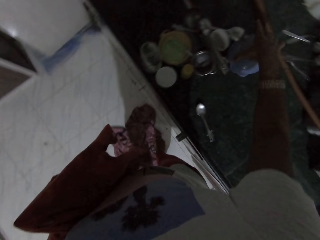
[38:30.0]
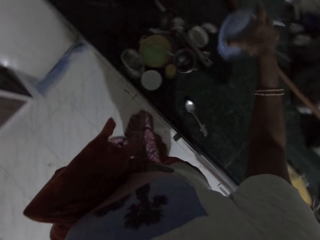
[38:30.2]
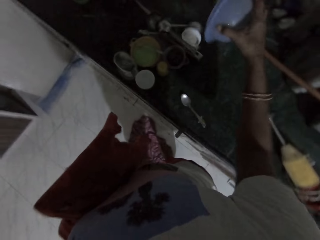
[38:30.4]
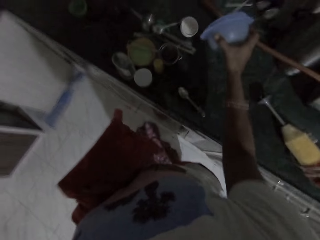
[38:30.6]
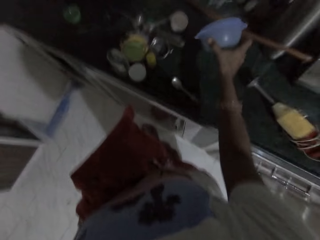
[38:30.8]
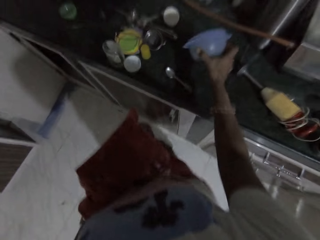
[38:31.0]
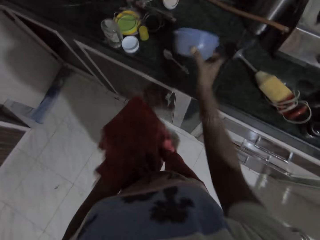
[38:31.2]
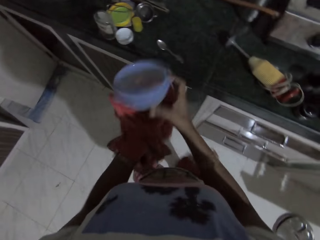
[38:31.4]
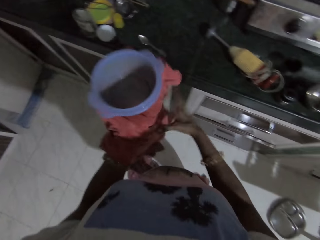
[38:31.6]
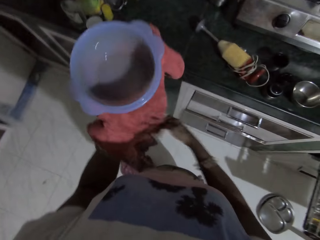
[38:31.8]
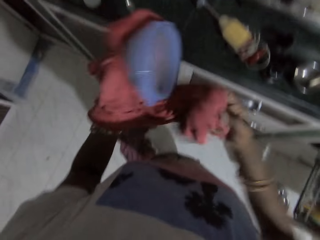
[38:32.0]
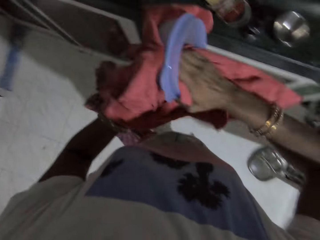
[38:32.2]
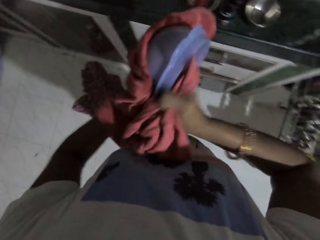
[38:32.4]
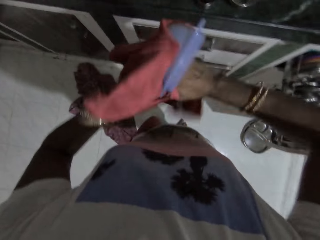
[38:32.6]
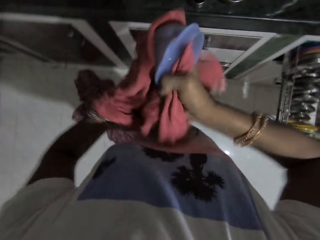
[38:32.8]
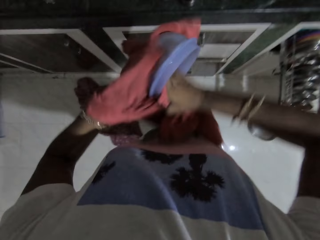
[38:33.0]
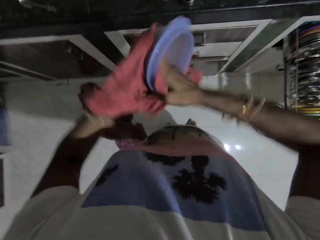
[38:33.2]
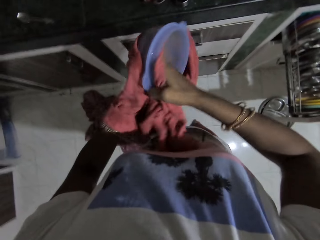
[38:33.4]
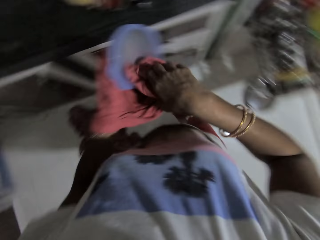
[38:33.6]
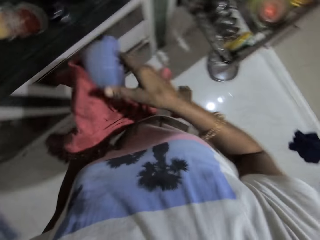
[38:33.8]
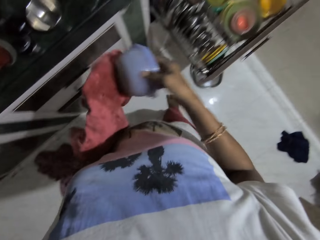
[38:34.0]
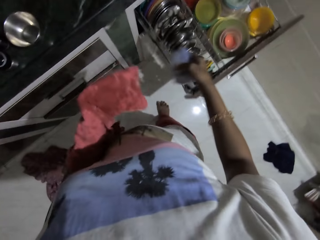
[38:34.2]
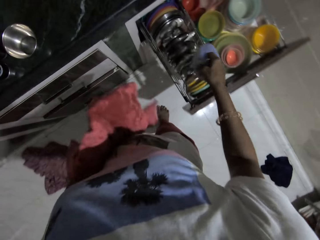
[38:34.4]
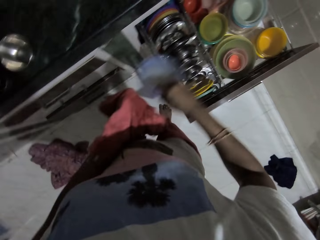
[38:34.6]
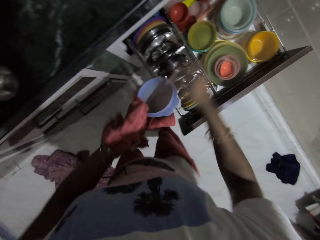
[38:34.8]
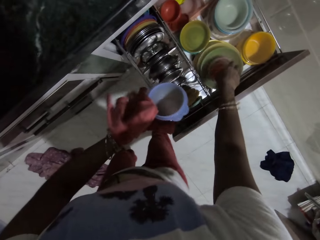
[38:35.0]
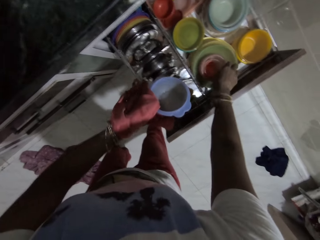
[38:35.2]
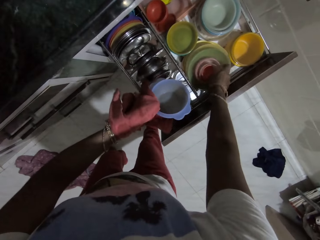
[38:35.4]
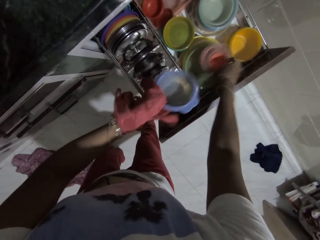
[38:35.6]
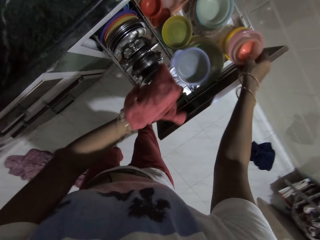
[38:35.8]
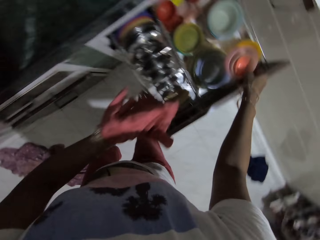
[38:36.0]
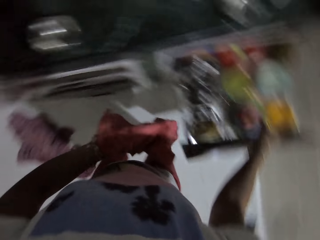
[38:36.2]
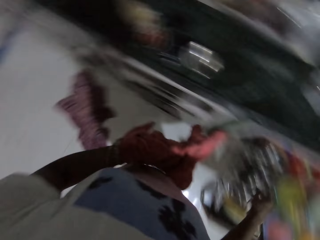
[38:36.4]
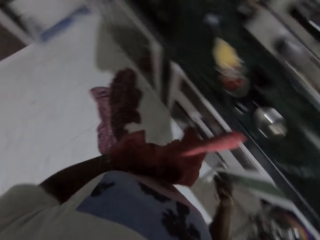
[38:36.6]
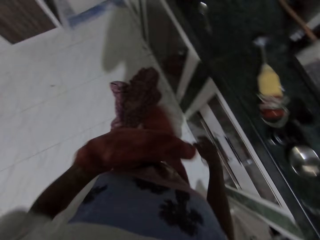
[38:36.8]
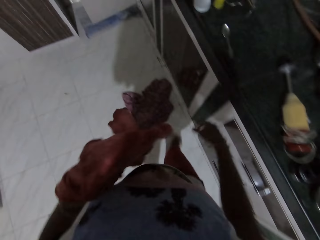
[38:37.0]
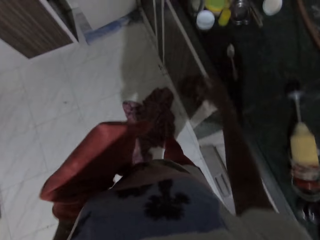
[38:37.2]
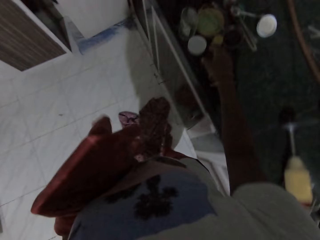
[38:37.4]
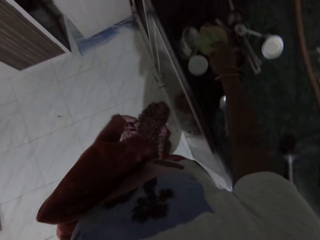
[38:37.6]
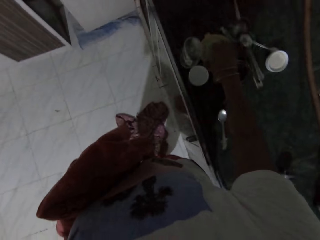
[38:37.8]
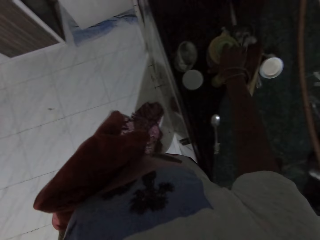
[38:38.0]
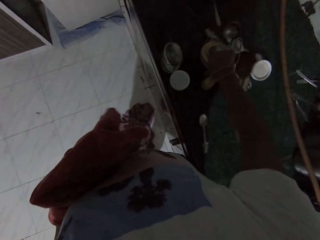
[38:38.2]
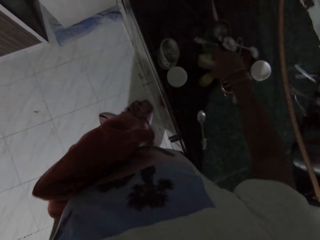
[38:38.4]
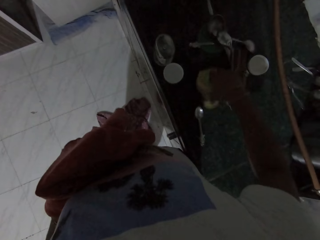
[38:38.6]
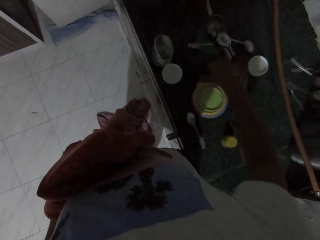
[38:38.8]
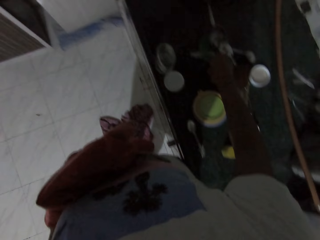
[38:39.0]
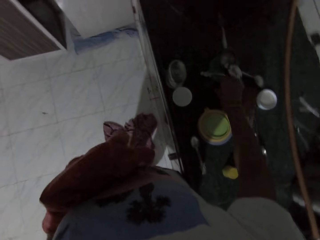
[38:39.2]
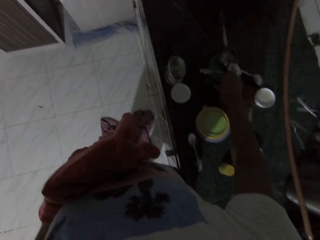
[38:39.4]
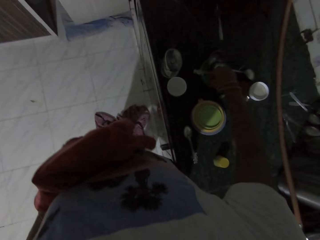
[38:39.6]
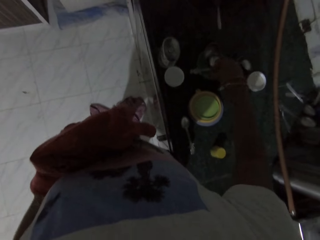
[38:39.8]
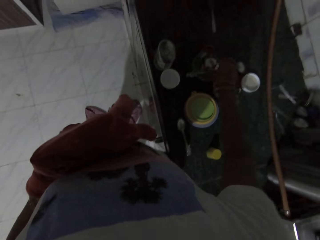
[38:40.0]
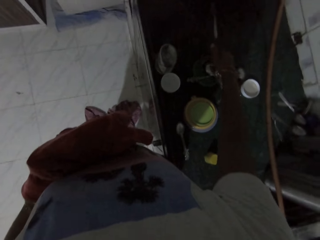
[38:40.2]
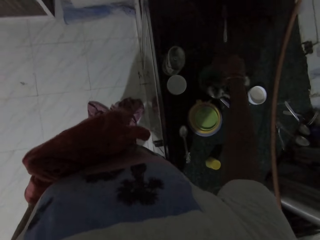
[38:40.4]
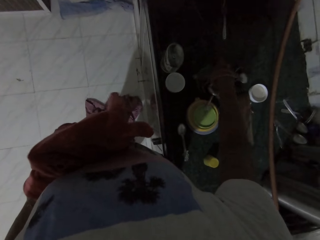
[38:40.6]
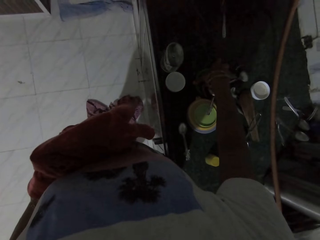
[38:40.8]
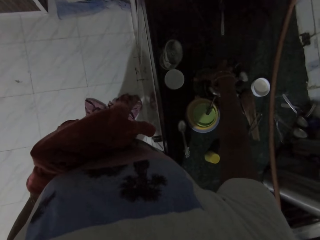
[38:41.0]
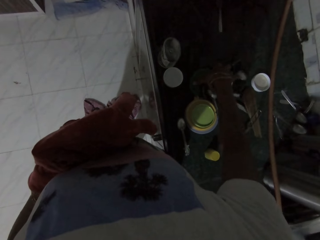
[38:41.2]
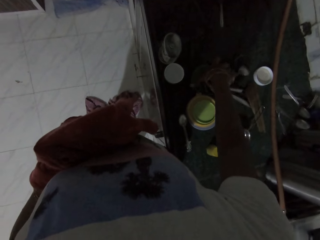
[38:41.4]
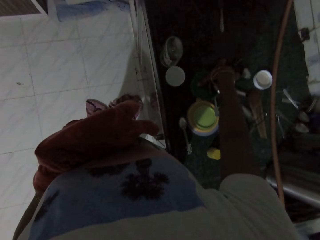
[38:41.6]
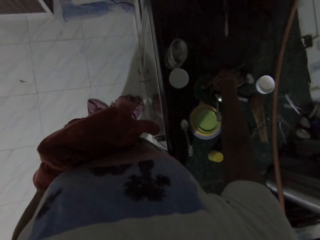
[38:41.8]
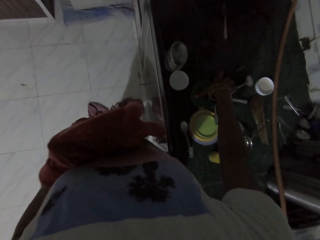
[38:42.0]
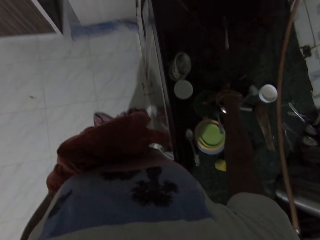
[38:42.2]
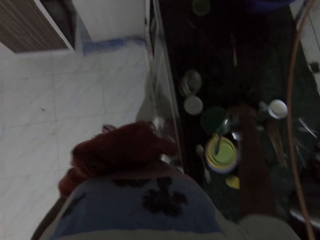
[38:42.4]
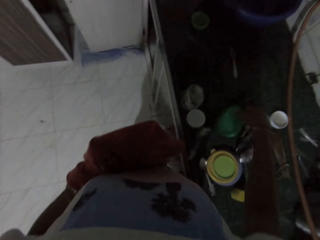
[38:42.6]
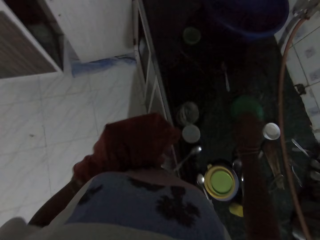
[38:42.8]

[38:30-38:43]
The camera wearer picks up a plastic bowl from the cabinet with her right hand. She drops the plastic bowl in her right hand on her left hand. She holds the hem of the cloth in her left hand with her right hand. She cleans the plastic bowl in her left hand with the hem of the cloth in her right hand. She picks the plastic bowl in her left hand with her right hand. She moves the bowl towards the drawer. She passes the plastic bowl in her right hand to her left hand. She picks up some plastic bowls in the drawer with her right hand. She drops the plastic bowl in her left hand on the stack of plastic bowls in the drawer. She drops the plastic bowl in her right hand on the stack of plastic bowls in the drawer. She turns around. She moves a plastic lid with her right hand. She moves utensils on the countertop. She holds the lid with the right hand. She picks up the plastic lid from the cabinet with her right hand.

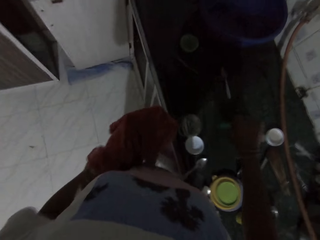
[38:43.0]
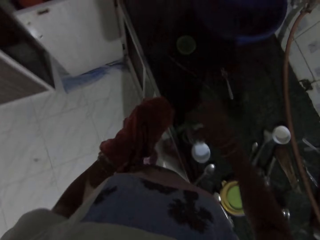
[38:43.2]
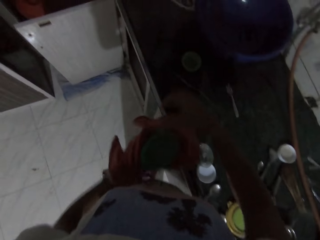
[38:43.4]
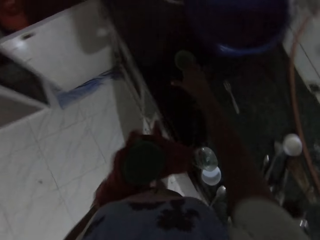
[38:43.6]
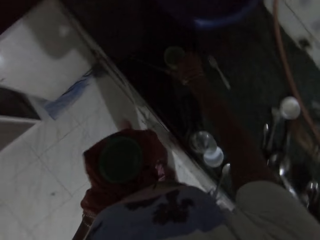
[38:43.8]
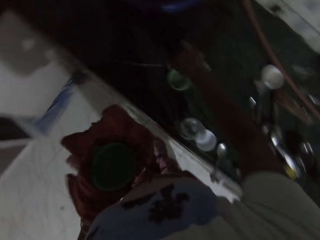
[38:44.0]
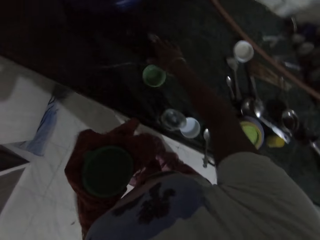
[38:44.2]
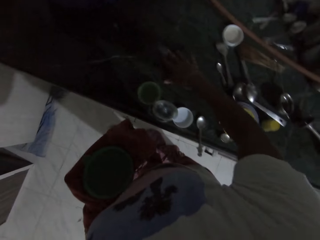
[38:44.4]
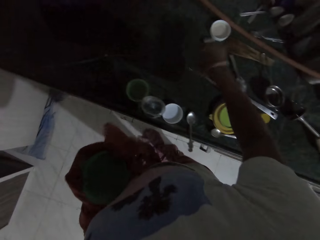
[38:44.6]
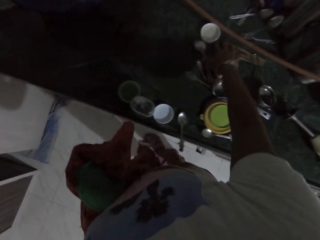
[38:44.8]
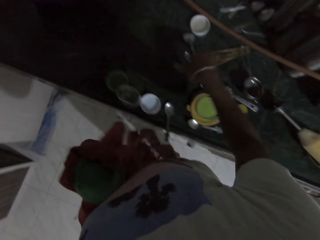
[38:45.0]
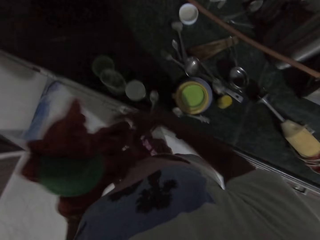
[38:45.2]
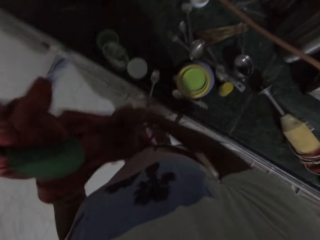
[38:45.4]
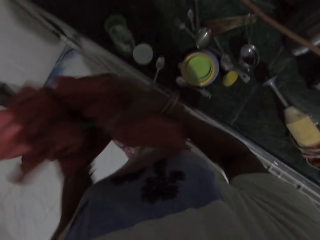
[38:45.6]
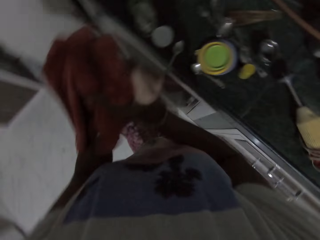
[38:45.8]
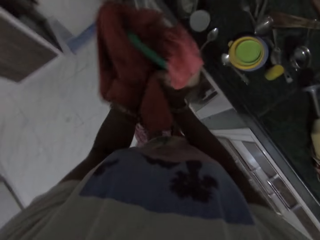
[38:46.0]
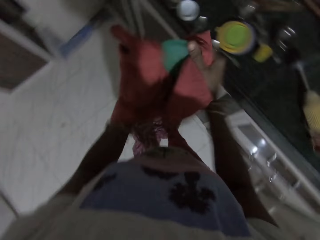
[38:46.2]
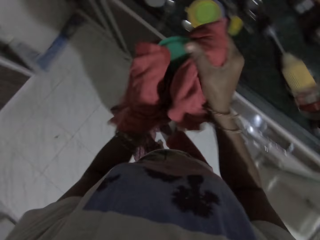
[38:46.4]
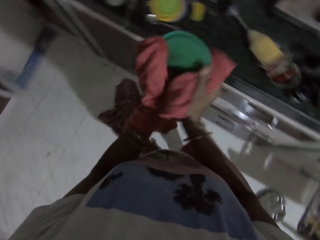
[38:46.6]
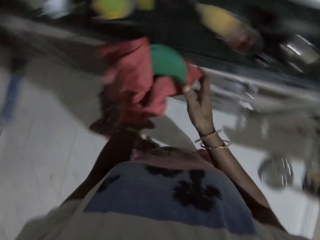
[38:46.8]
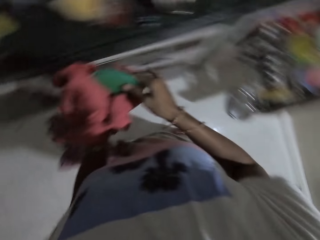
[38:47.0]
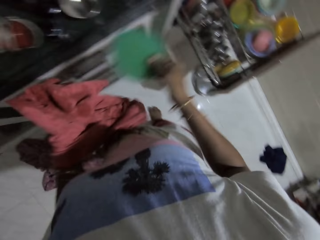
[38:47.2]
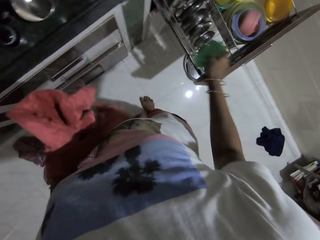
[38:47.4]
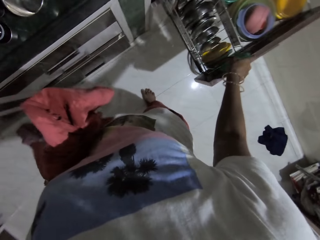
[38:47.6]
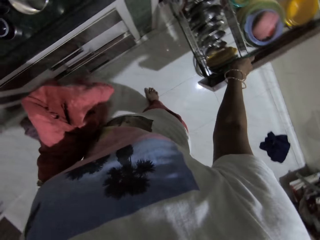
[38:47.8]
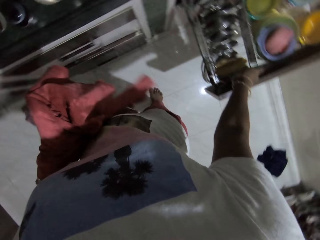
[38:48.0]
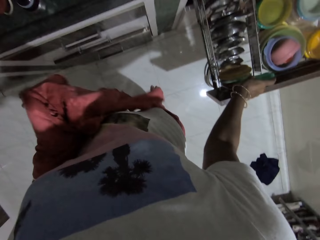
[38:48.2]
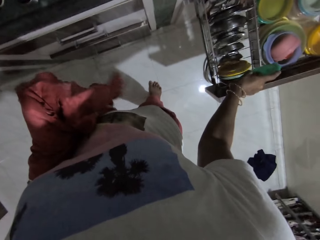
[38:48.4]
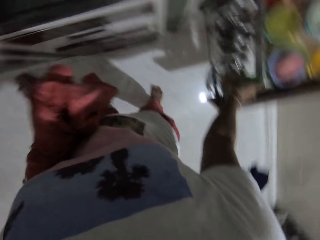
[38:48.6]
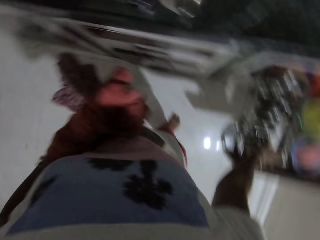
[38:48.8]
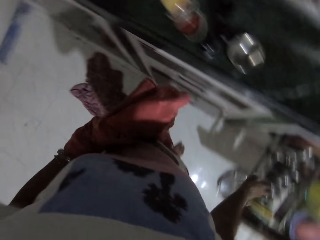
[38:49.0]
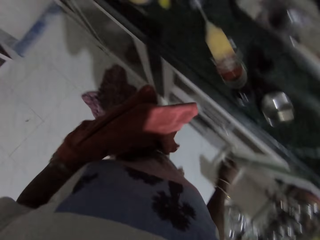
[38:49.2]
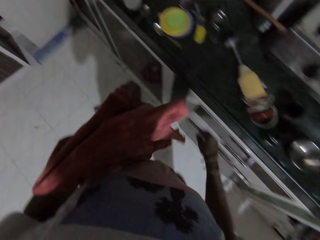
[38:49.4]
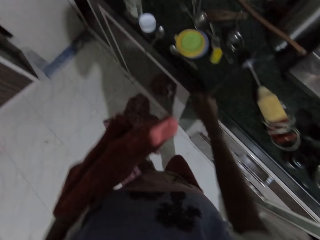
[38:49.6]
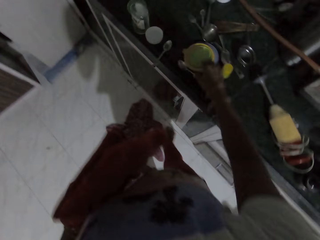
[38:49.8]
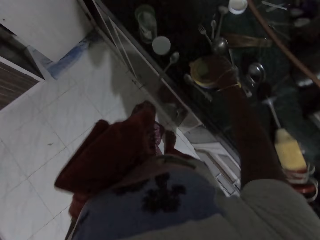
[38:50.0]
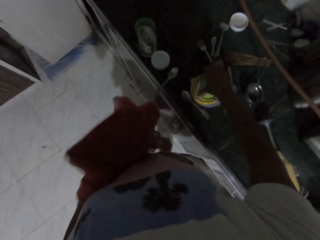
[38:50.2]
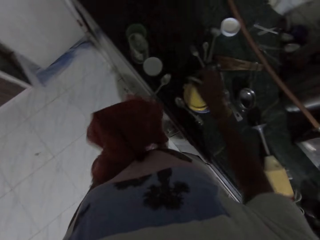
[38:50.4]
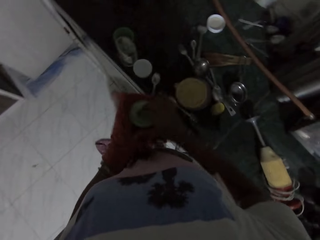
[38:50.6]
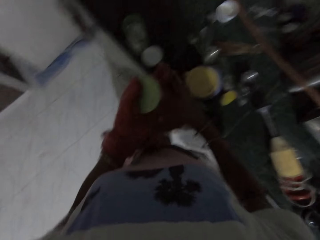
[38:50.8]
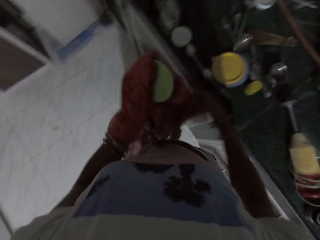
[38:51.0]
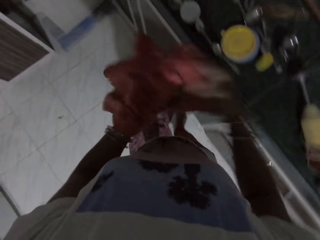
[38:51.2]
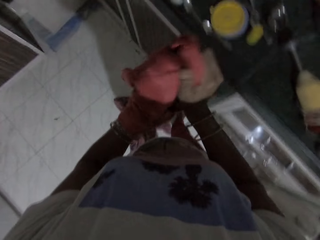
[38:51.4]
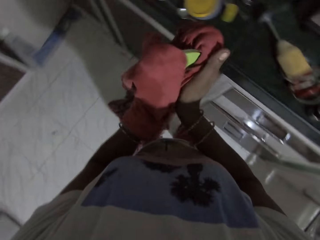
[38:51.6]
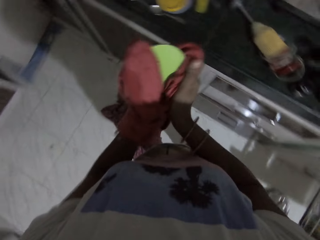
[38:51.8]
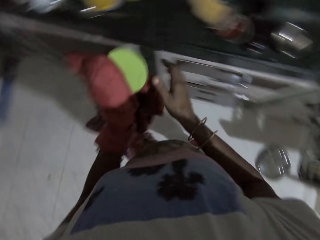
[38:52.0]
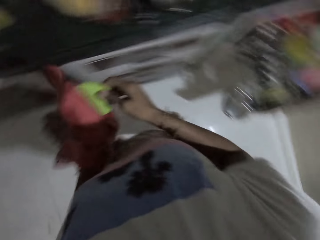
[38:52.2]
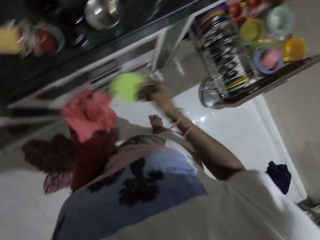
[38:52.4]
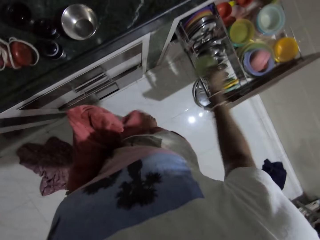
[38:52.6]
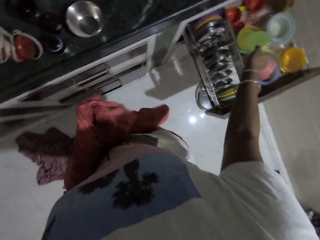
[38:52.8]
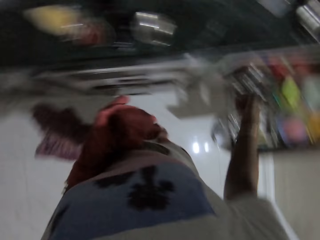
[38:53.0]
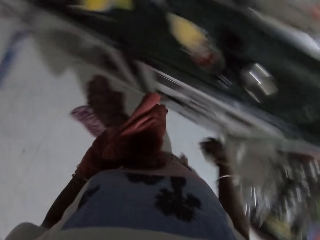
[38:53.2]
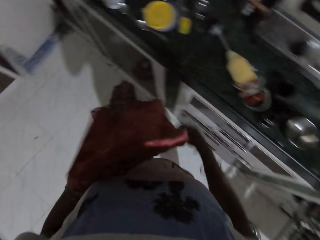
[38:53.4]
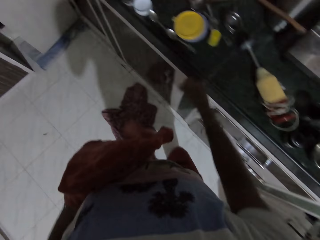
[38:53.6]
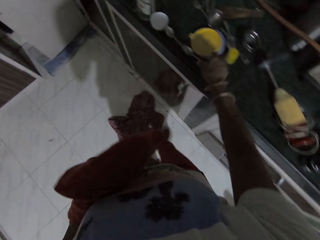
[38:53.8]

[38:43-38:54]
The camera wearer drops the plastic lid in her left hand with her right hand. She moves the pile of dishes on the cabinet around with her right hand. She holds the hem of the cloth in her left hand with her right hand. She cleans the plastic lid in her left hand with the hem of the cloth in her right hand. She picks the plastic lid in her left hand with her right hand. She drops the plastic lid in the dish rack of the drawer with her right hand. She turns around. She picks up a plastic lid from the cabinet with her right hand. She drops the plastic lid in her left hand with her right hand. She cleans the plastic lid in her left hand with the hem of the cloth in her right hand. She picks the plastic bowl from her left hand with her right hand. She drops the plastic lid in the drawer with her right hand.
